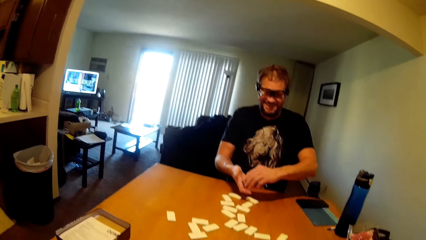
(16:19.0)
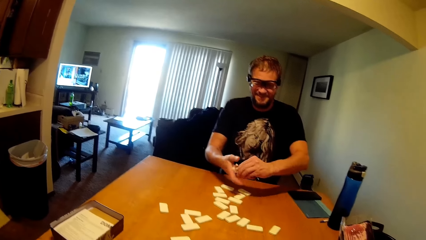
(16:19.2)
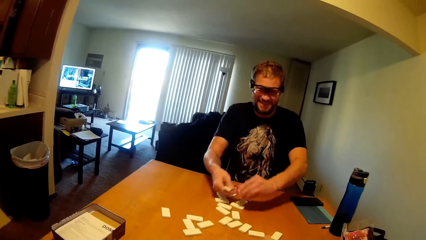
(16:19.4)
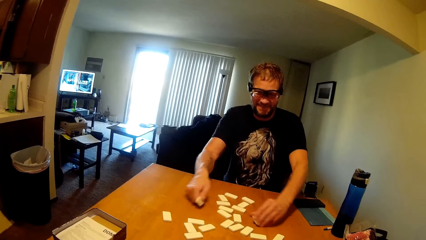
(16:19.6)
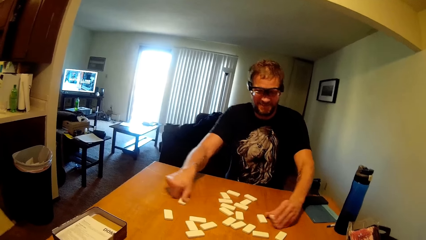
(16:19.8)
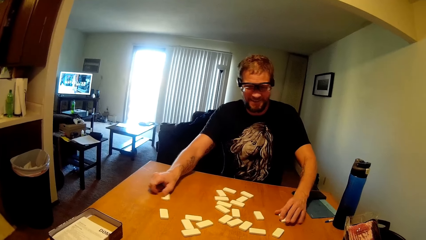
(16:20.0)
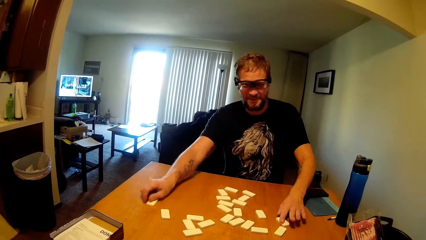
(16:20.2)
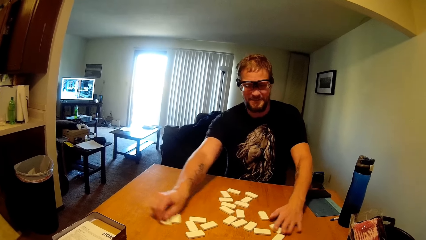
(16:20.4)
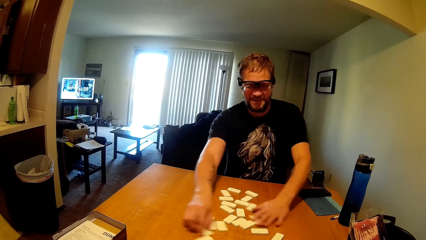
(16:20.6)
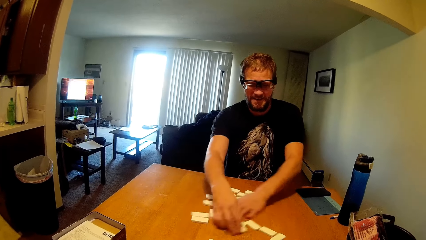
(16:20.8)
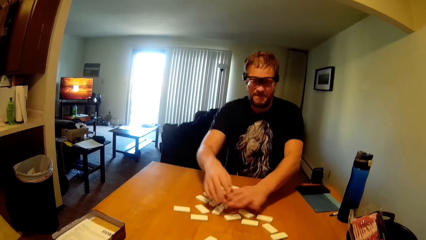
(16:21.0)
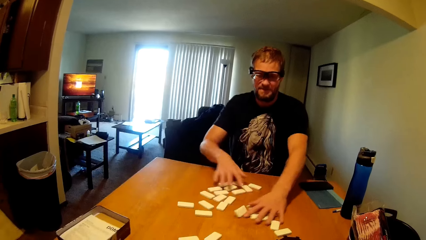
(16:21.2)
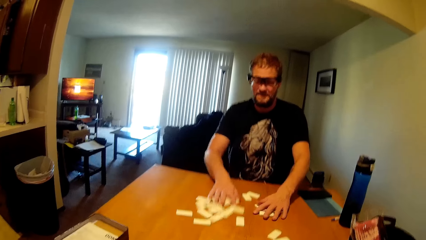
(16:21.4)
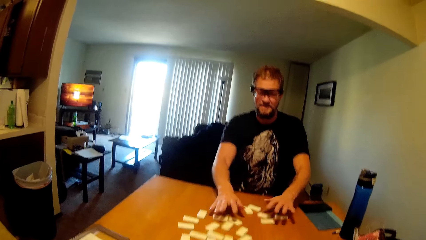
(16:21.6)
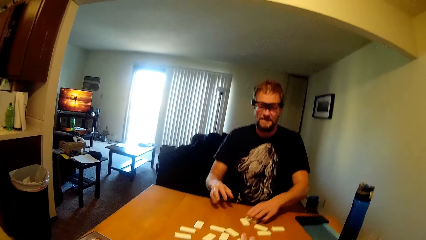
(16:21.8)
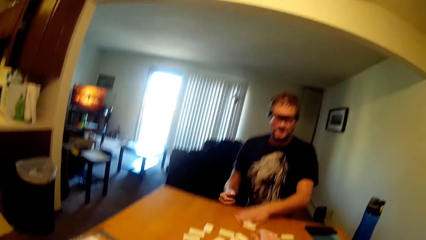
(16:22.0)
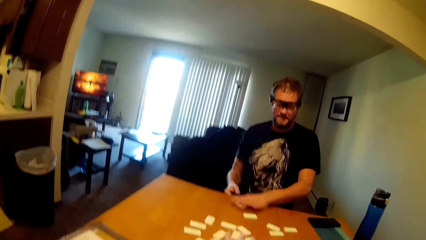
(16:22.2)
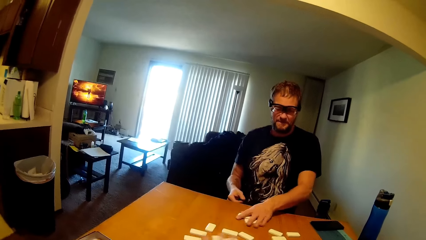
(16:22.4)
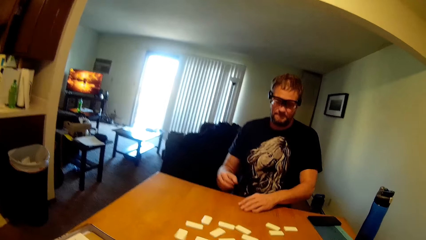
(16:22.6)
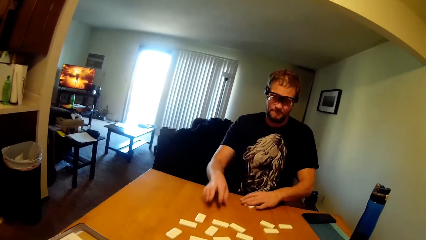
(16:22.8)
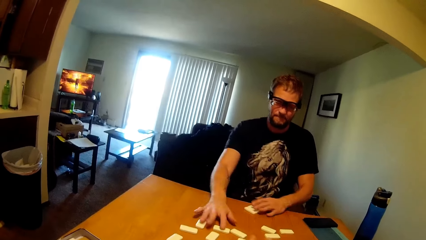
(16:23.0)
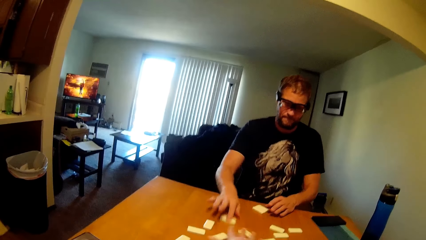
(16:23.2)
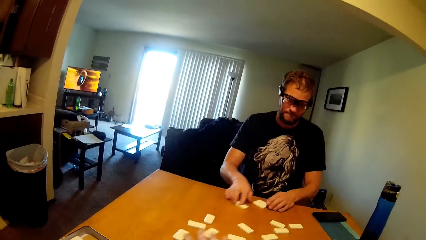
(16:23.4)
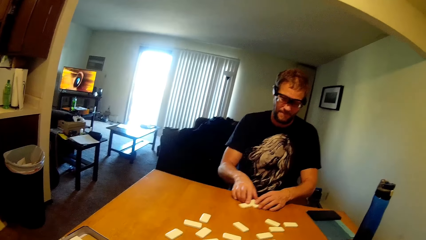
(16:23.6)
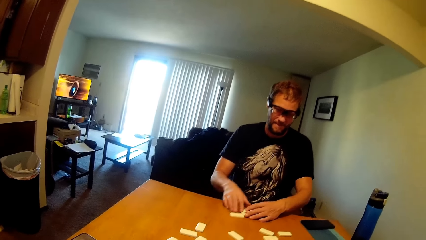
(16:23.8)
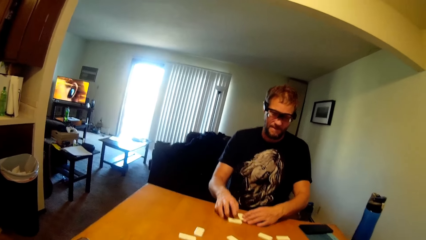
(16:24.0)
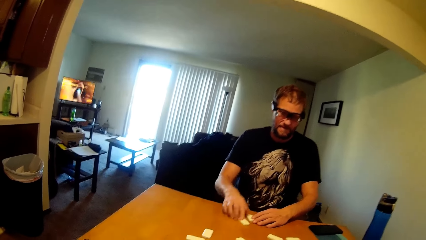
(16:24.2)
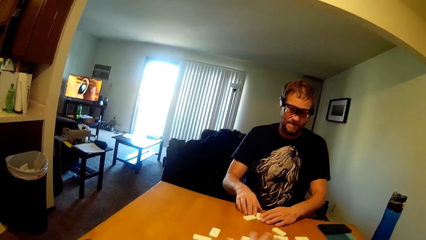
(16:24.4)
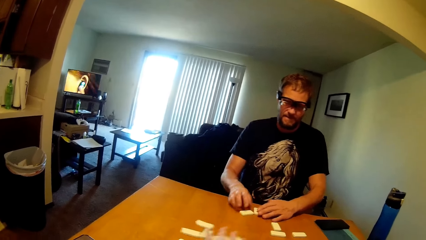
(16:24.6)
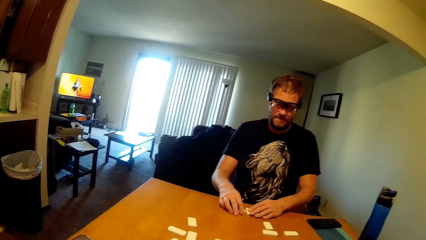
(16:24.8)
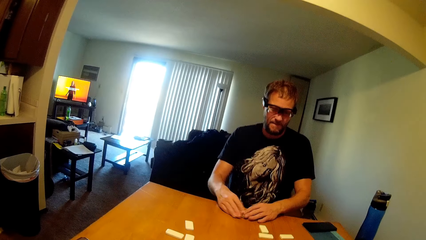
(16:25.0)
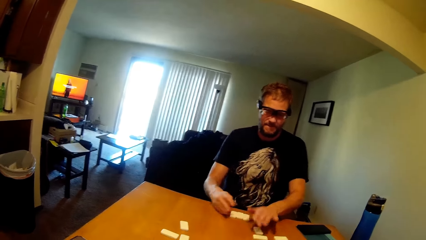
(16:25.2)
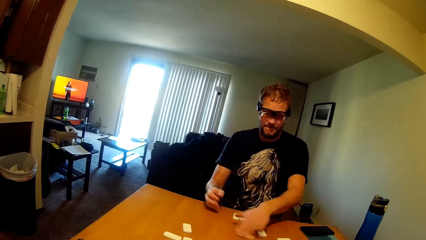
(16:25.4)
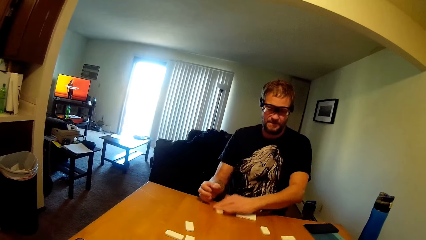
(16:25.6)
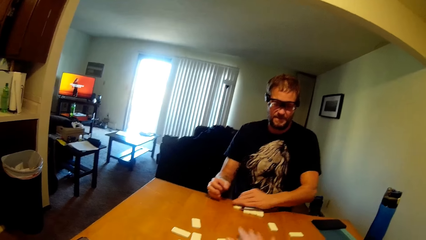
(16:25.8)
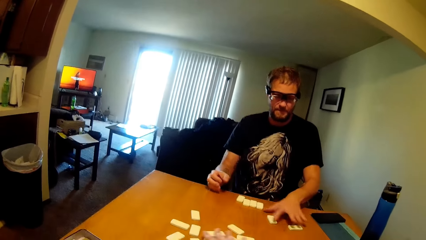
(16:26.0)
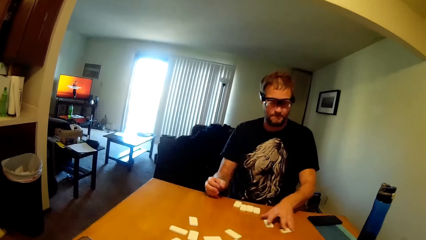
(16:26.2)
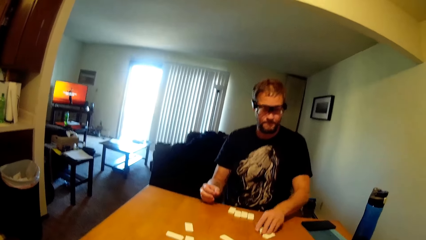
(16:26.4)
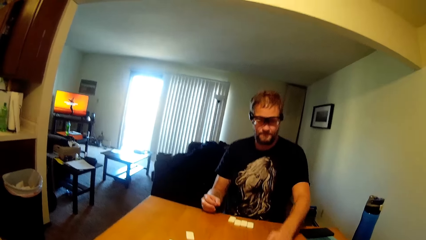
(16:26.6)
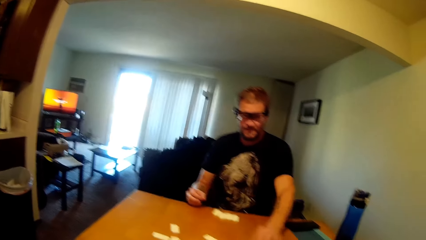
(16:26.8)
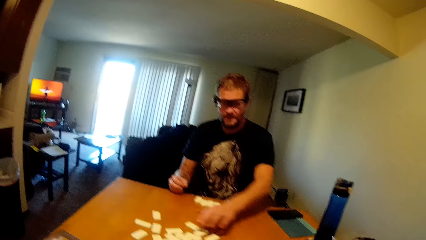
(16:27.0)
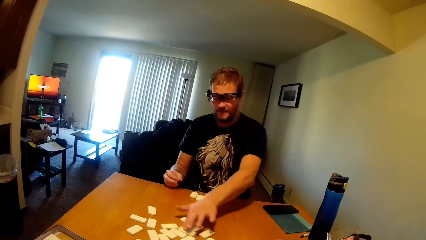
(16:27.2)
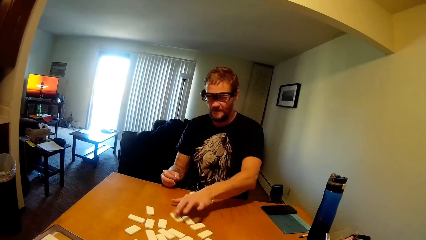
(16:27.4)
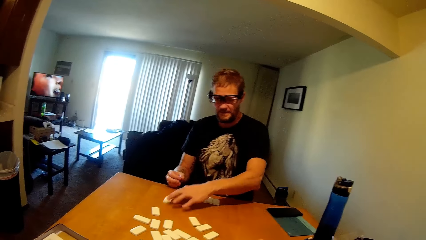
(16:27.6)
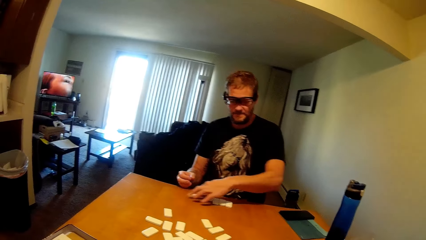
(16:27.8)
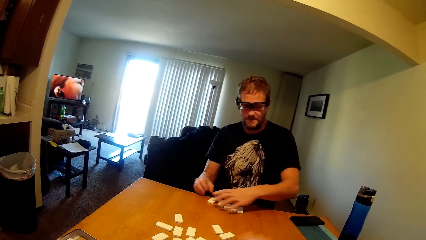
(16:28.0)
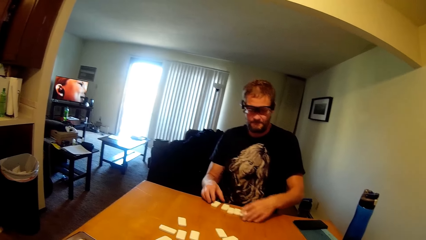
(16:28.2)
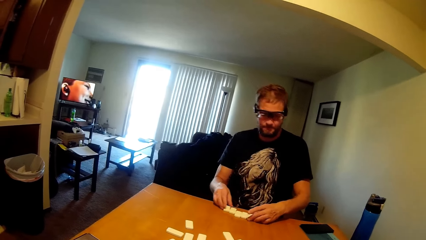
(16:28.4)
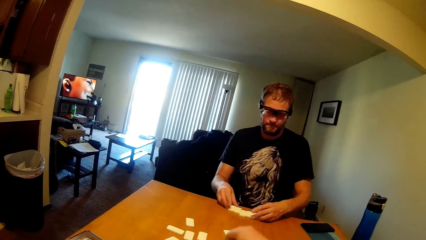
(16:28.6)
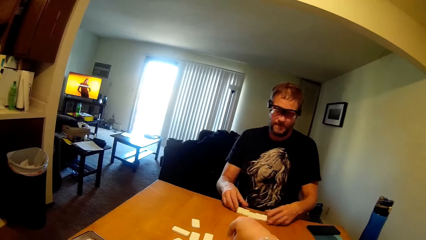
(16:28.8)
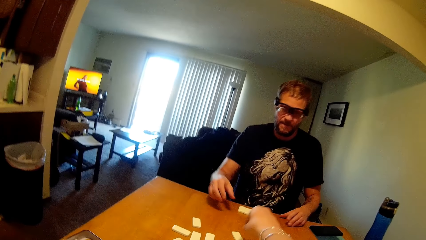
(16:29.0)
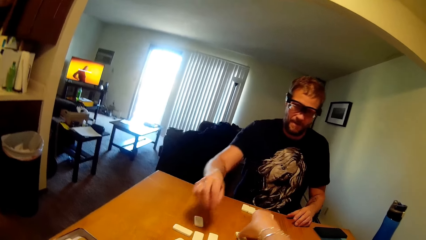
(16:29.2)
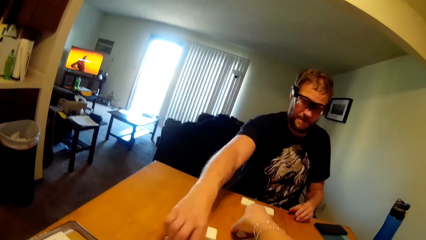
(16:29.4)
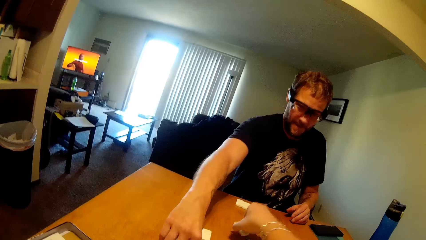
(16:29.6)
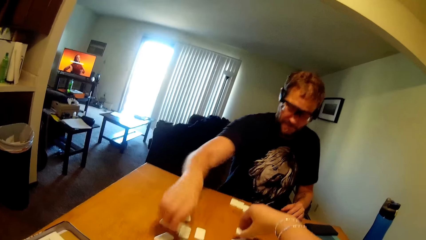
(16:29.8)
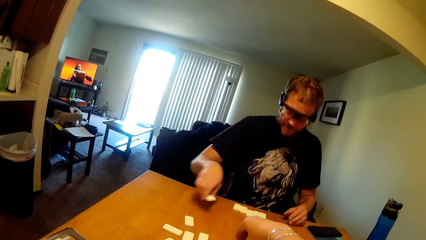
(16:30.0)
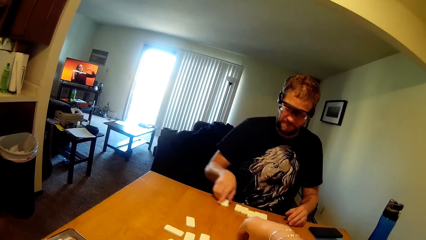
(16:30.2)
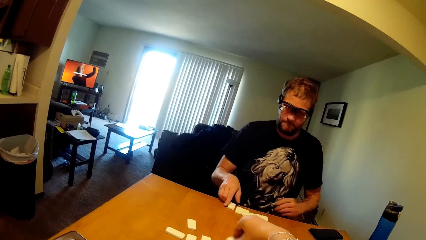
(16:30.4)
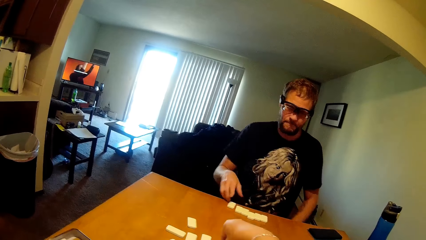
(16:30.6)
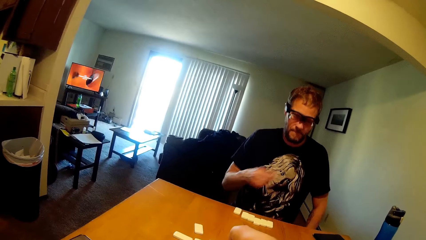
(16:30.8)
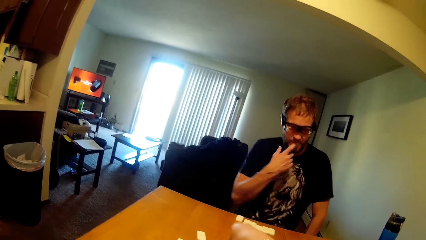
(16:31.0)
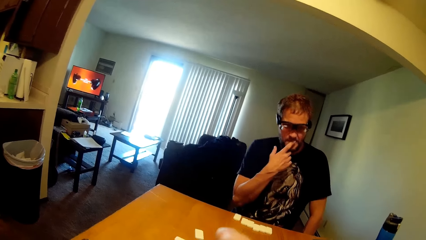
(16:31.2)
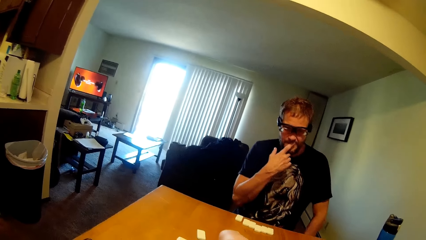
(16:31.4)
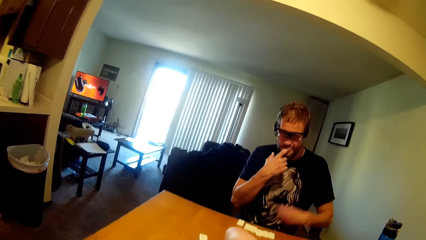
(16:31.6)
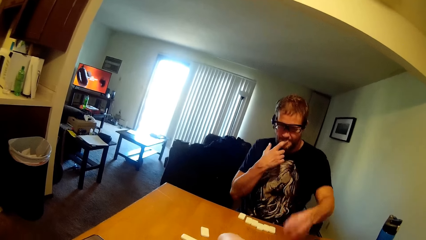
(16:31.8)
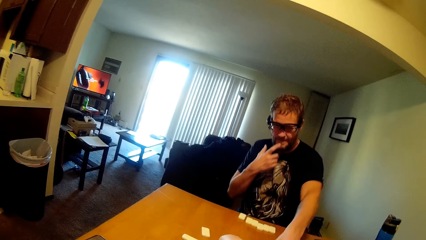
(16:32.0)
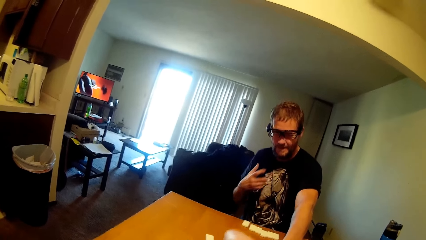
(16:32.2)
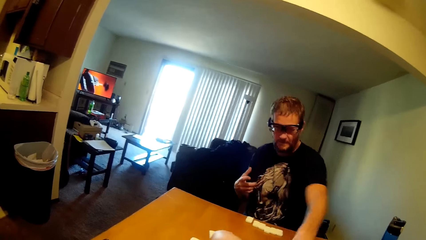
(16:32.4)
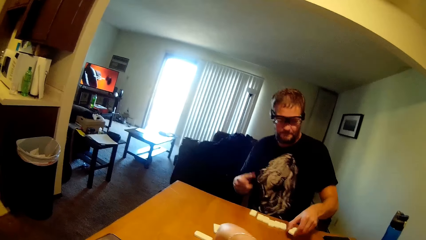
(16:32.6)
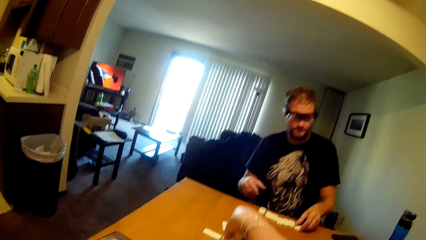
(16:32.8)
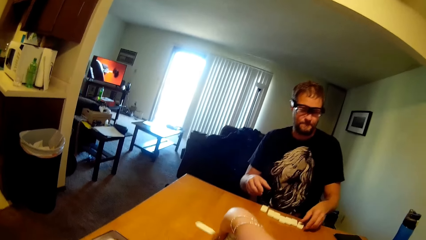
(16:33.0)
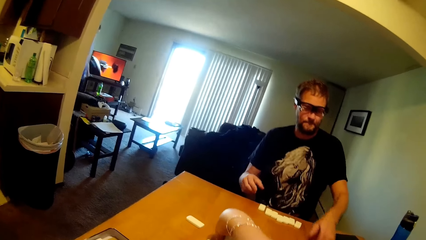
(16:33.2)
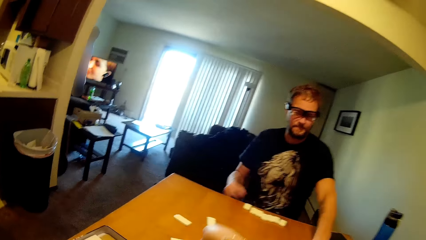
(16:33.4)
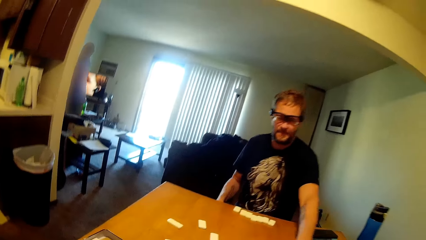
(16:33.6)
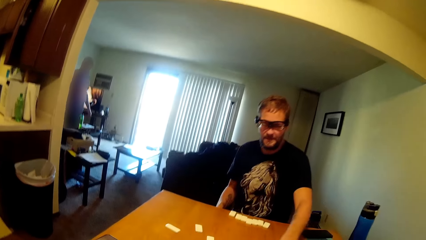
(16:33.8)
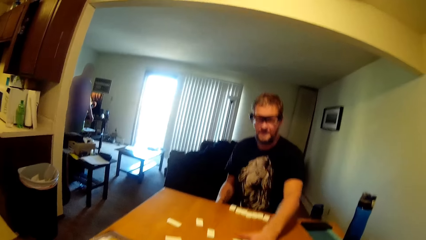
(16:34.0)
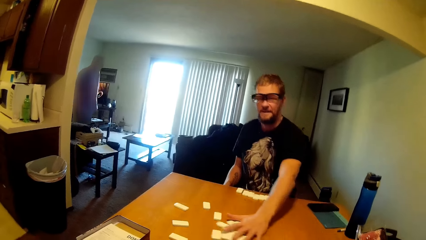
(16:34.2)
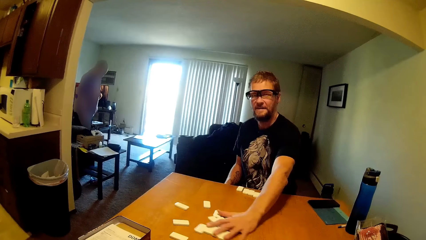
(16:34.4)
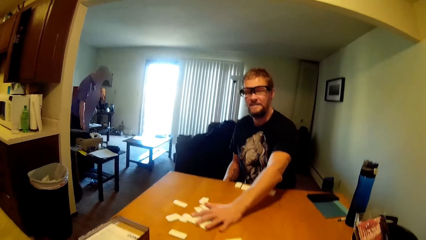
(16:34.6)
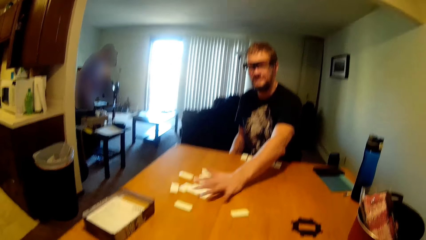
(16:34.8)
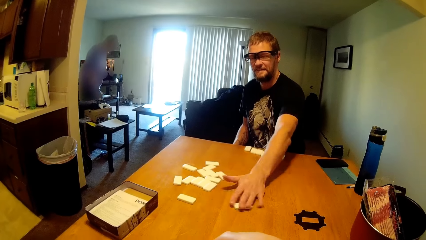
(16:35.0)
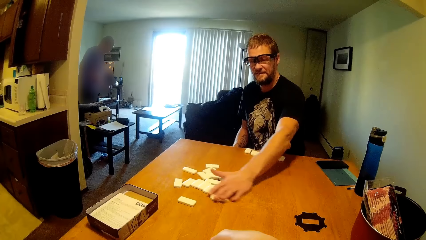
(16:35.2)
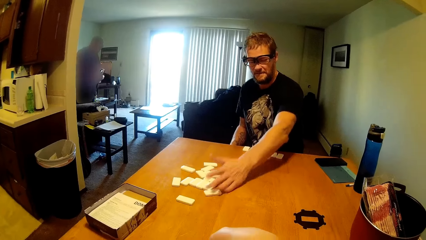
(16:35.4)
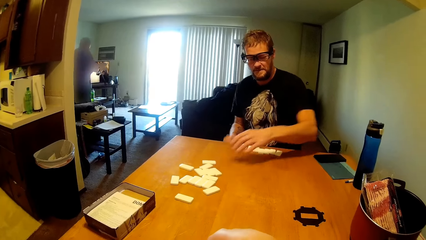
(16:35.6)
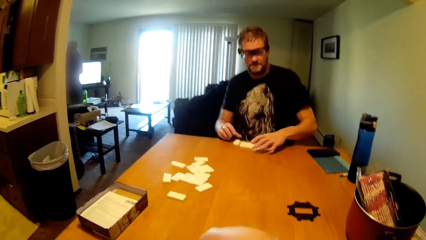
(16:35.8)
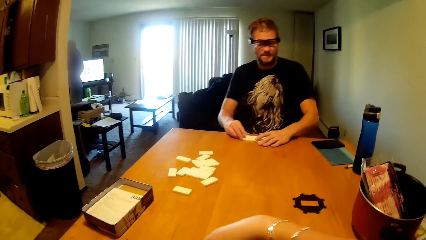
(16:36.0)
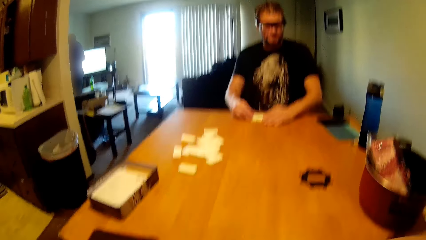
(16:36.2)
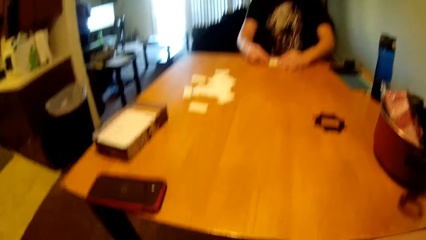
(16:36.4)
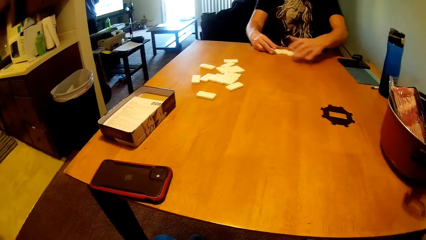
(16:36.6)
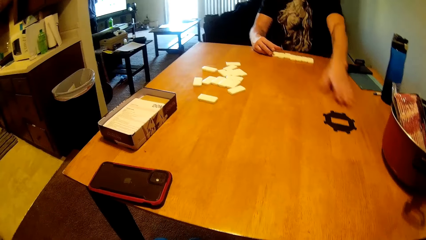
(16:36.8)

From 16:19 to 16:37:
The man flips the domino in his hand. The man puts domino blocks on the table. The man mixes the dominoes on the table. The man pulls a domino block on the table, and again. The man arranges the dominoes on the table. The man pulls a domino block on the table, and again. The man picks a domino block. The camera wearer picks dominoes on the table as the man arranges the dominoes on the table at his side. The man puts the block on the table. The man pulls domino blocks on the table, pushes dominoes aside, and pulls a domino block.
